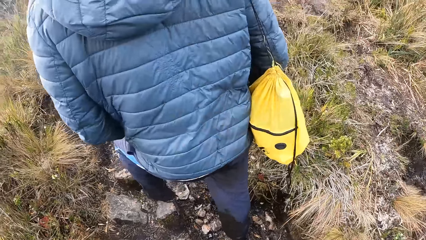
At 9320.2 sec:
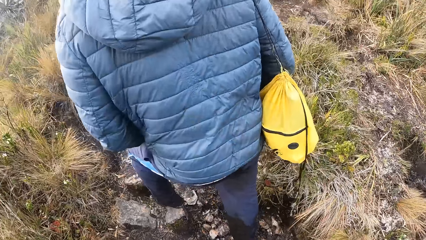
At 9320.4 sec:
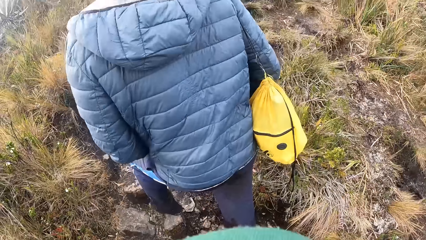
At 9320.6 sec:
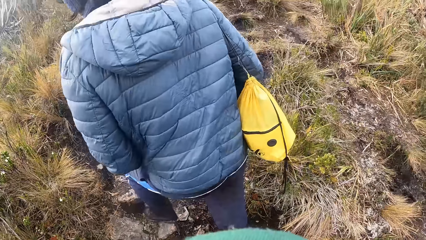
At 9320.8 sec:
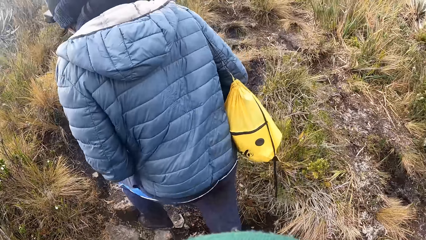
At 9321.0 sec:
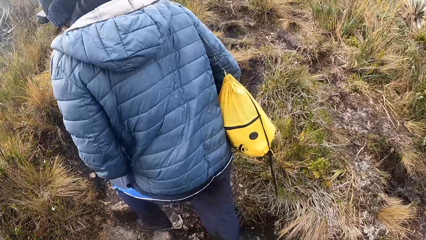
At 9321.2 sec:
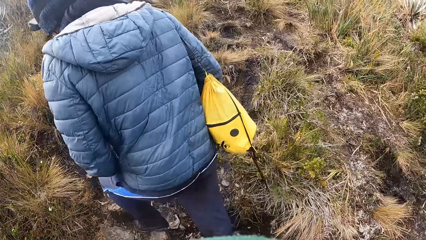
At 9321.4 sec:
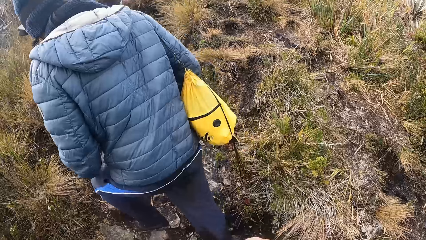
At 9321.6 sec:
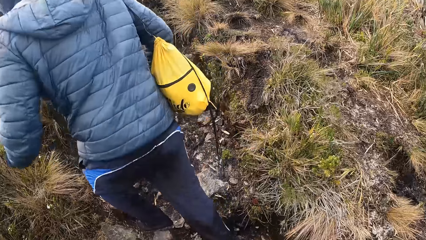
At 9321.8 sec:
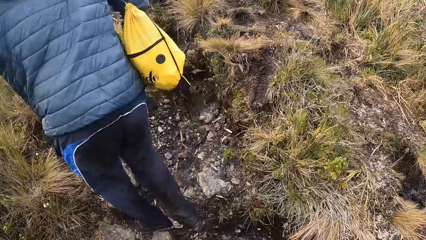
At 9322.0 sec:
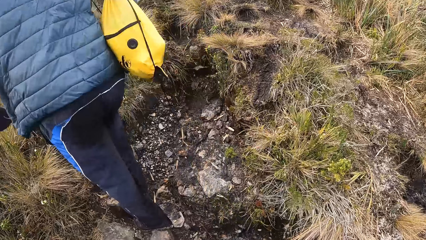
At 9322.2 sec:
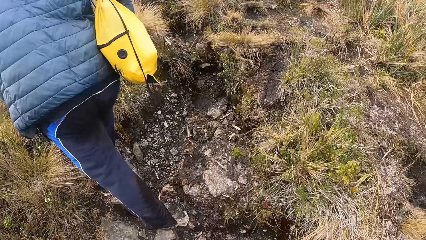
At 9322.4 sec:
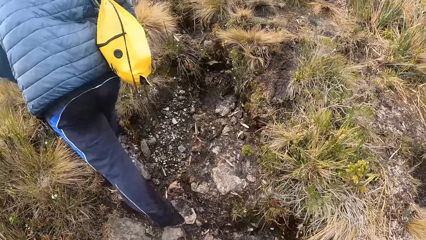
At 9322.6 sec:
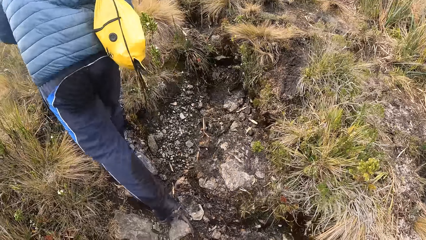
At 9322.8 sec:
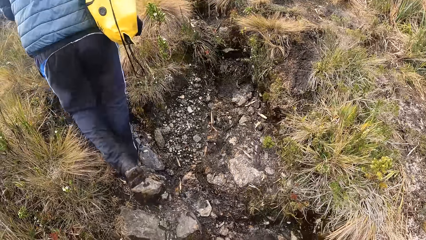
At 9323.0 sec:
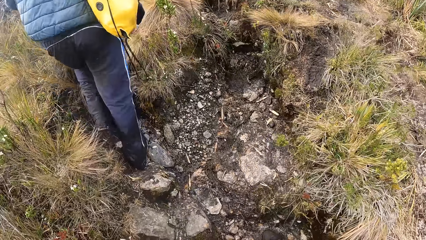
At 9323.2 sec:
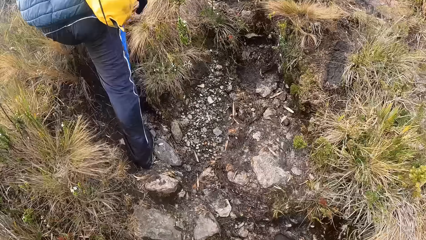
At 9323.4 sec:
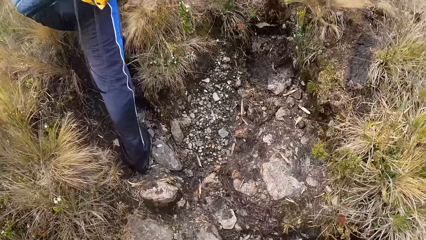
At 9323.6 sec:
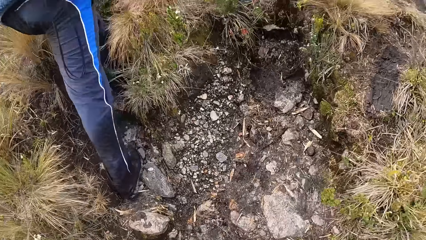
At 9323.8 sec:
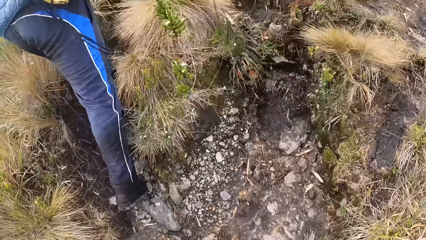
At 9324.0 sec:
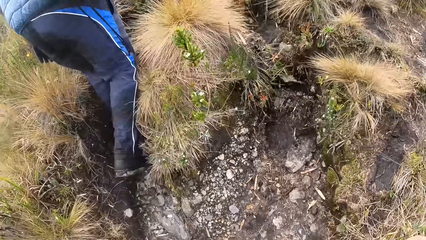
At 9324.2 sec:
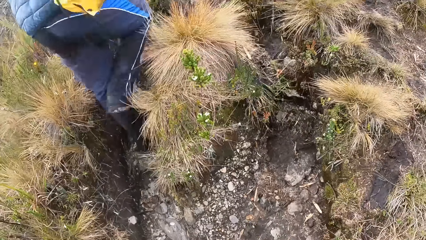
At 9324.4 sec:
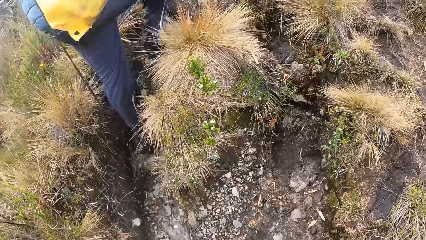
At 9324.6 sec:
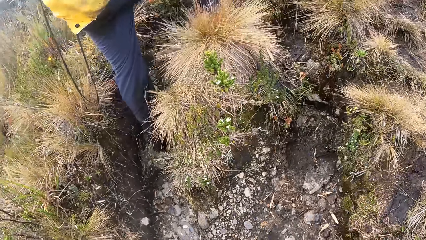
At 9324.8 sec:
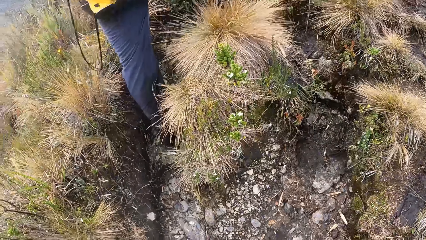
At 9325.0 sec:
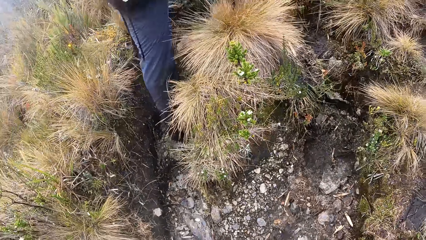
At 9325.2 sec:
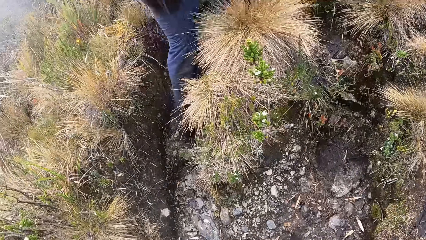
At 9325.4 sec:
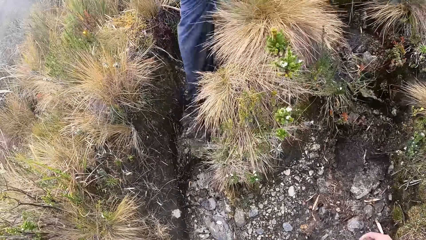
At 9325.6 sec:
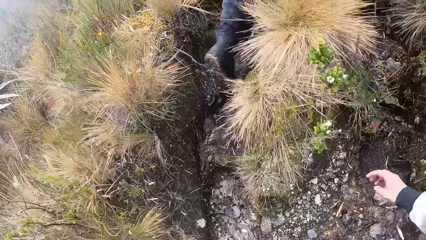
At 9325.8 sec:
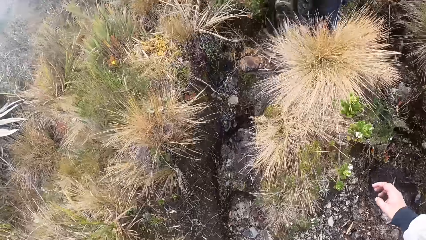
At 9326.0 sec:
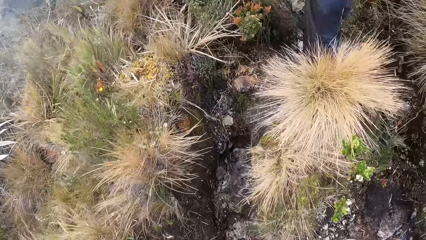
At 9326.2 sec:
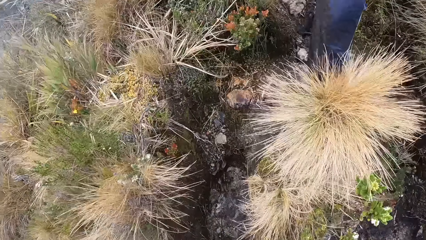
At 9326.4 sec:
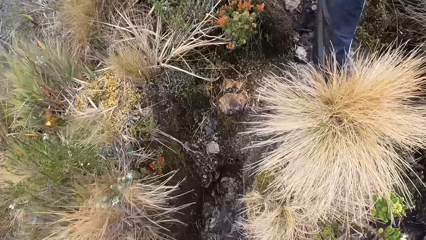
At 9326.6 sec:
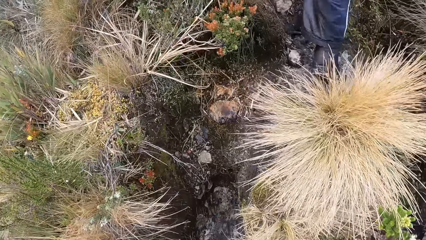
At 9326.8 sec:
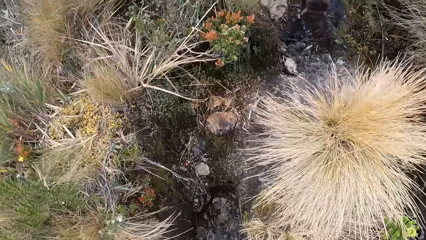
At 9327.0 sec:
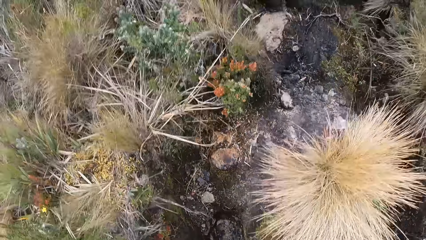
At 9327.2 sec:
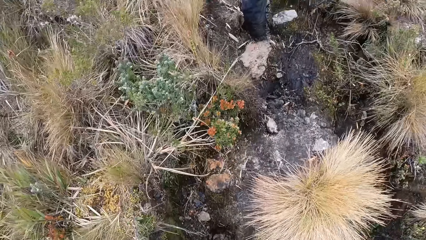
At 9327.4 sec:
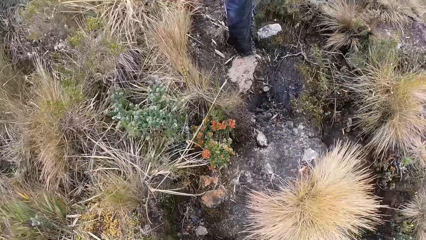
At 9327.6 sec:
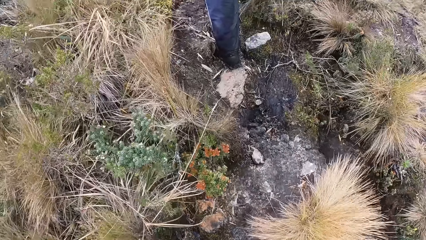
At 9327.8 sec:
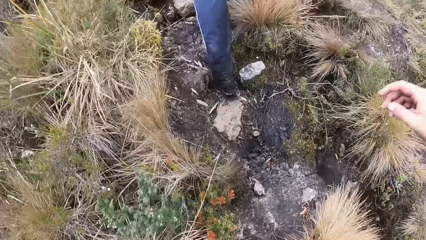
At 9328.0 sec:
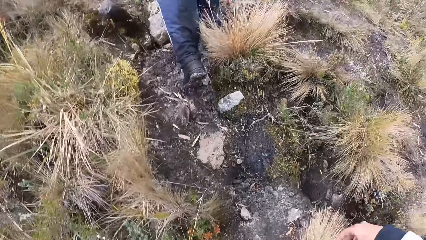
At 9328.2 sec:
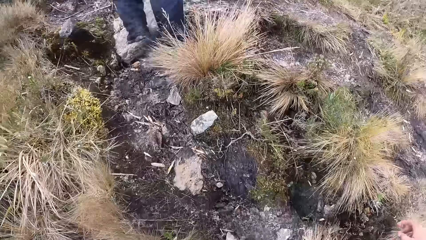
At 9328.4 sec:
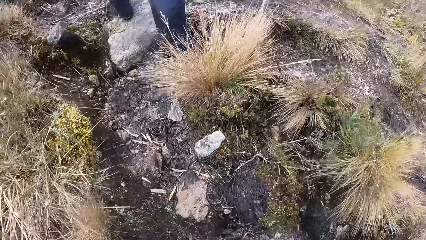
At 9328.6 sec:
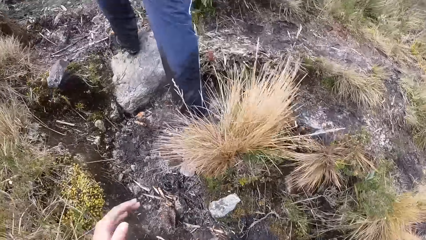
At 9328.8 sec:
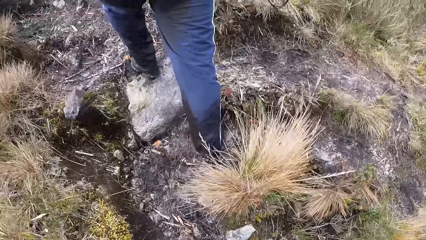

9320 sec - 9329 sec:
The camera wearer climbs the mountain. The woman climbs the mountain.

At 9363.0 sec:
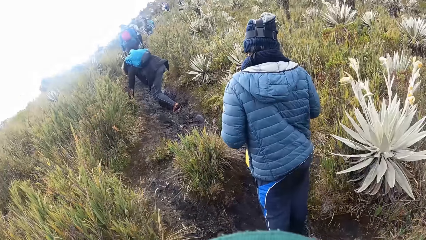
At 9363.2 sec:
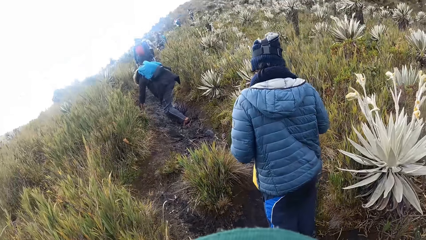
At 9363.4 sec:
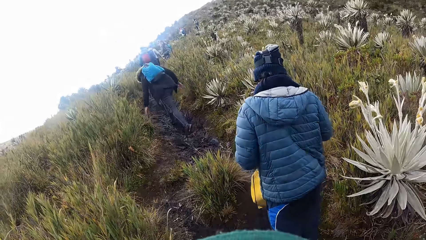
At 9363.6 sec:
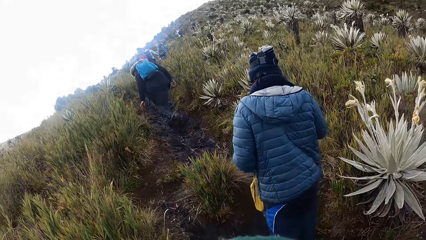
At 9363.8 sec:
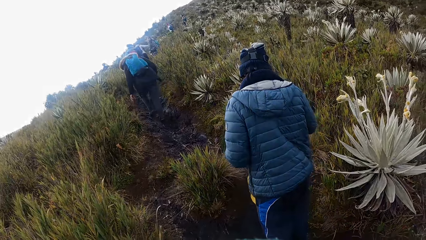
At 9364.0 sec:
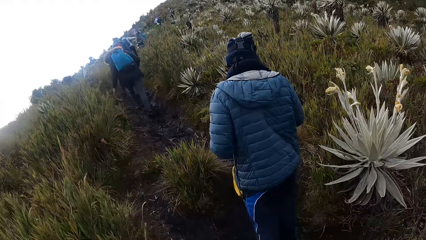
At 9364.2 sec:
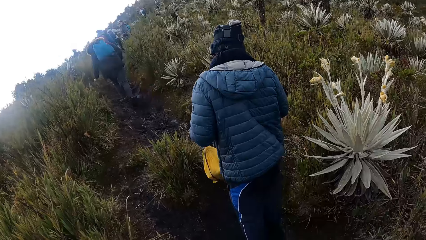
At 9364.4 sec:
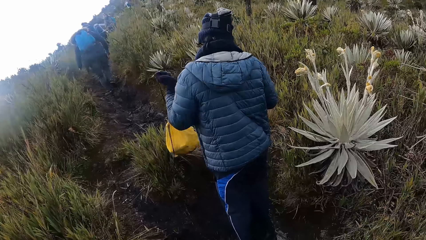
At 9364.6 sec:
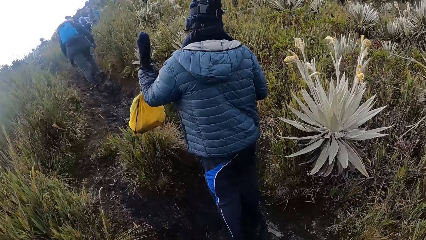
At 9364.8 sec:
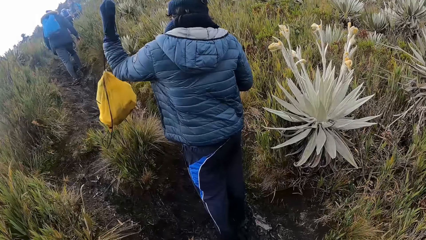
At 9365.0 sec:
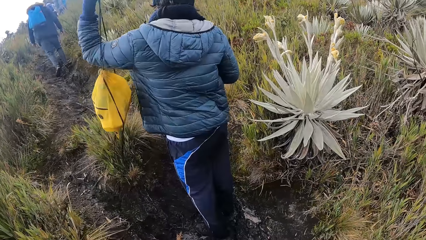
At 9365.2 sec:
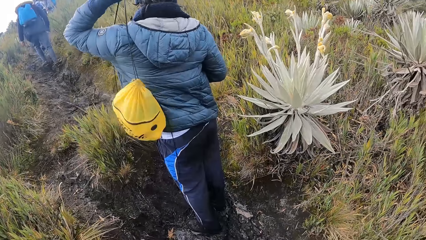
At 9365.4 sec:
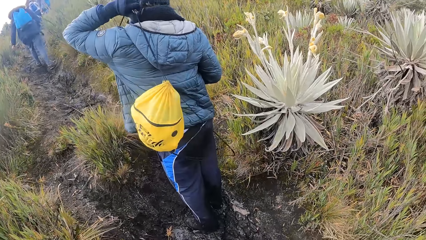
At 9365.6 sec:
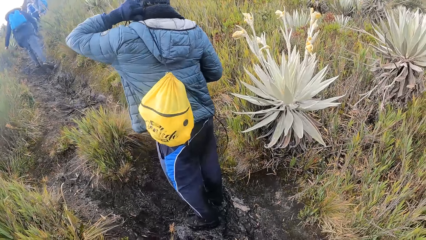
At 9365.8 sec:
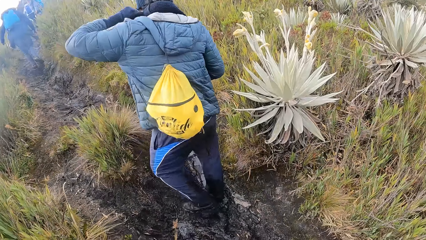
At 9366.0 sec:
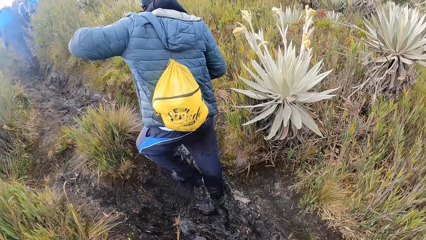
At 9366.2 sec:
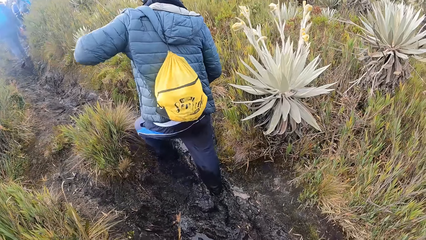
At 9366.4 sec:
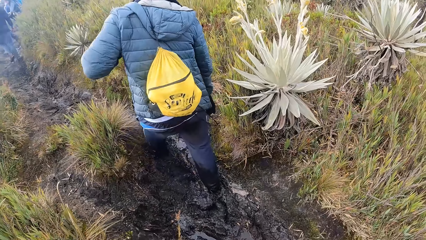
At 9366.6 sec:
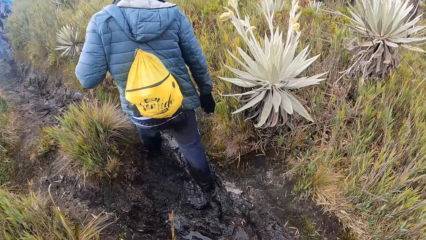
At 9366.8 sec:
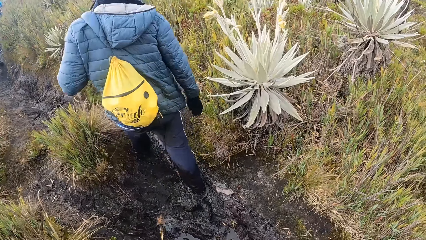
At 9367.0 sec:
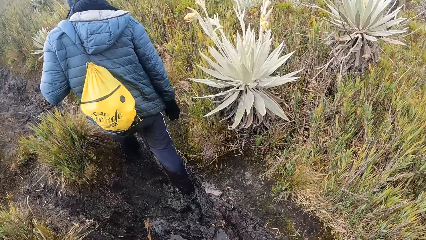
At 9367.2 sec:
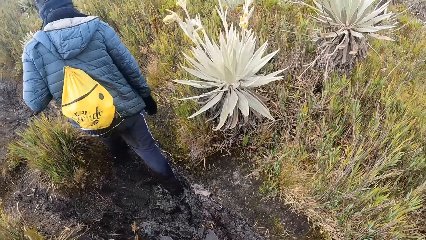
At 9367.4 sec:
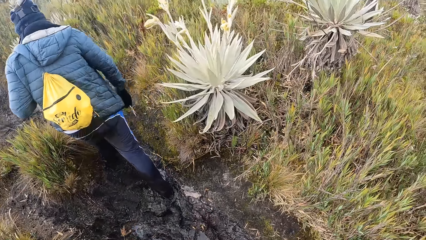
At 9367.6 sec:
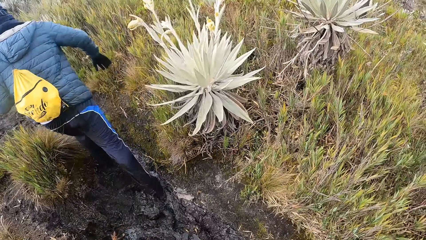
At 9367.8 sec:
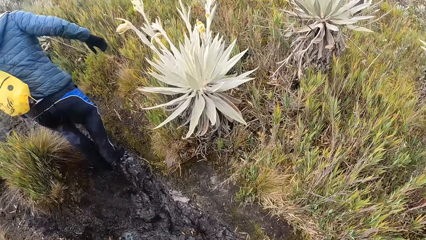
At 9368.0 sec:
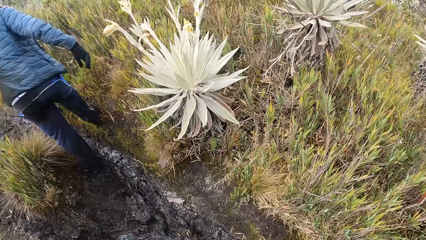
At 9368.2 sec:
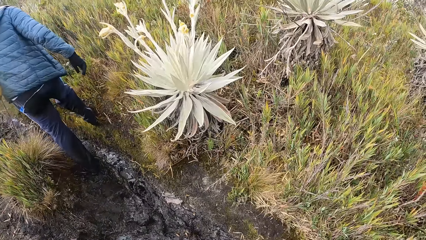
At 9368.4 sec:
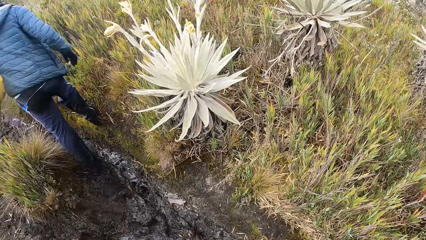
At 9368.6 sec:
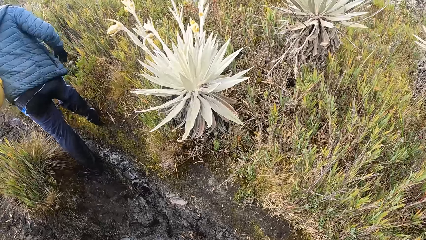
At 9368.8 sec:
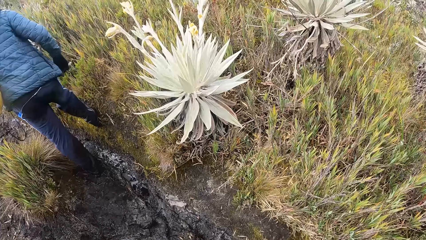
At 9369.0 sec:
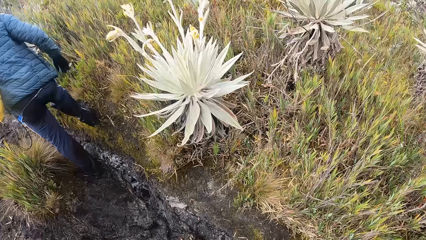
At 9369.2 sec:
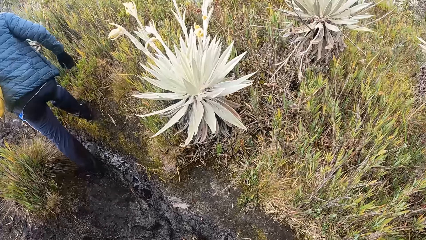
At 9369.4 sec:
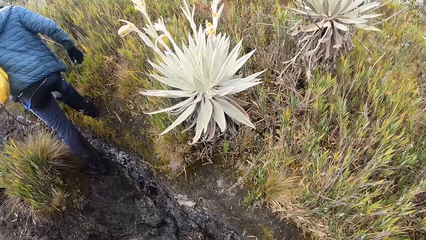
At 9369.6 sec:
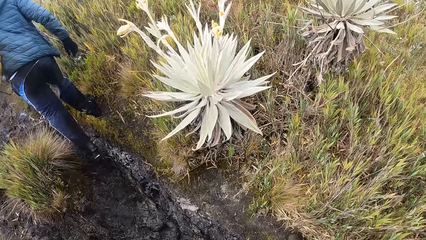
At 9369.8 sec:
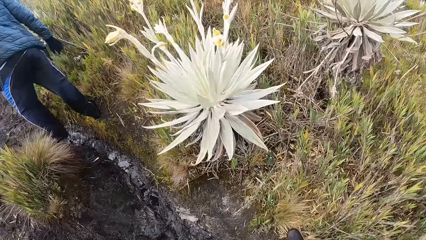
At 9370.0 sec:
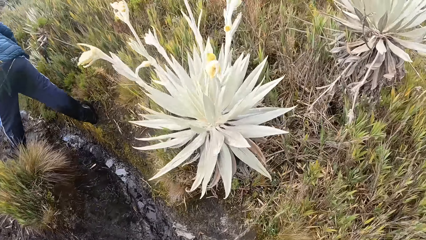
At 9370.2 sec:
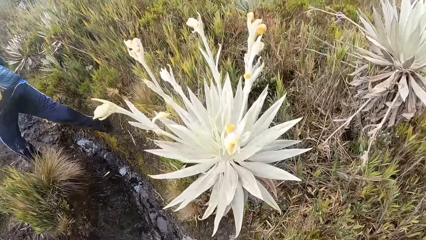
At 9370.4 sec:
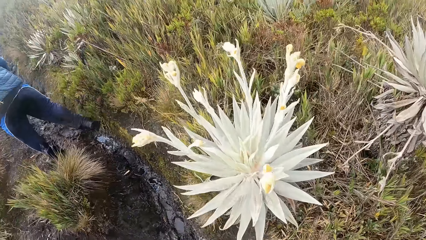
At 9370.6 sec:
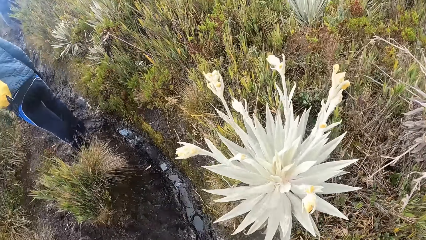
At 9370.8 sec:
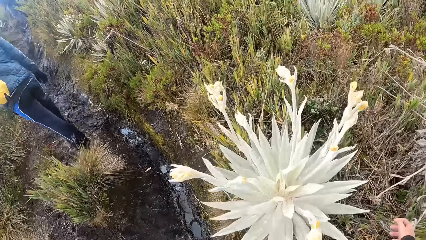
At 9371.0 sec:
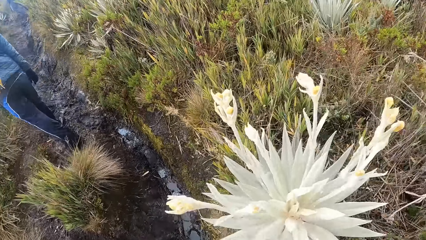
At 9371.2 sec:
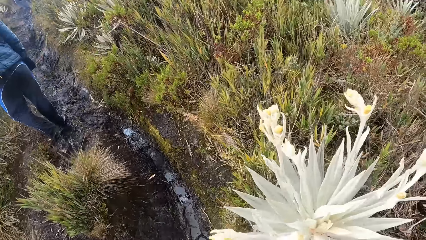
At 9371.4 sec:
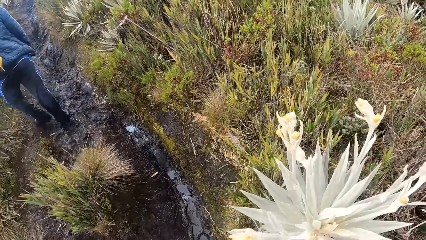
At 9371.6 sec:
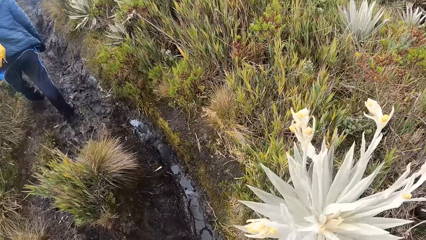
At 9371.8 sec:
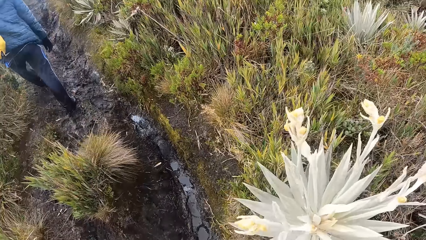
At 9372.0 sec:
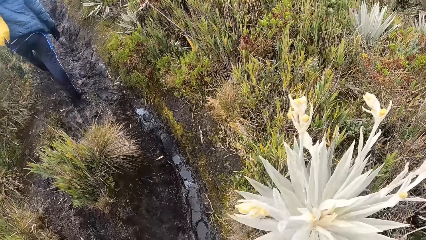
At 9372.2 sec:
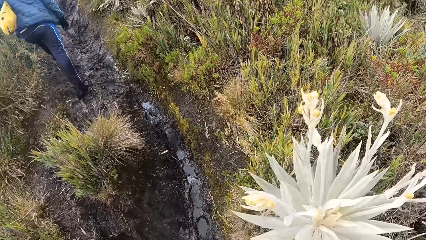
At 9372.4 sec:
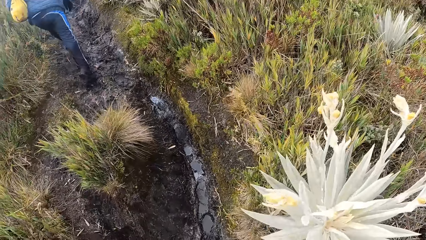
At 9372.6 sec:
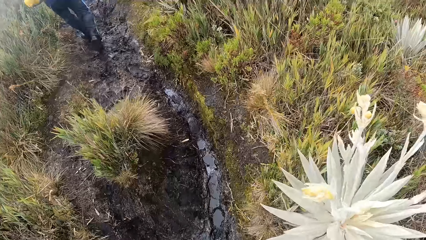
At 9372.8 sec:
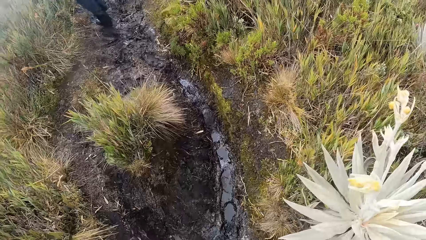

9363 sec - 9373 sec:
The woman puts the bag on her left shoulder with her left hand.
